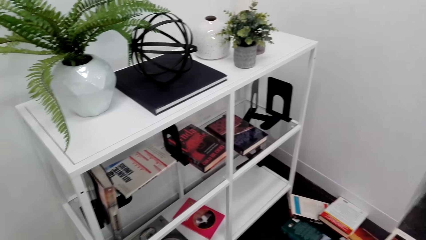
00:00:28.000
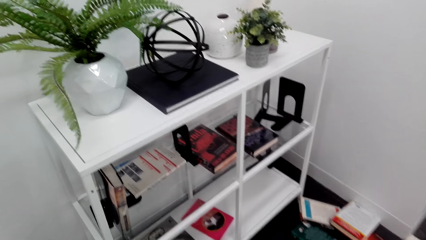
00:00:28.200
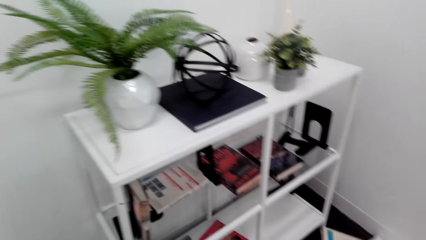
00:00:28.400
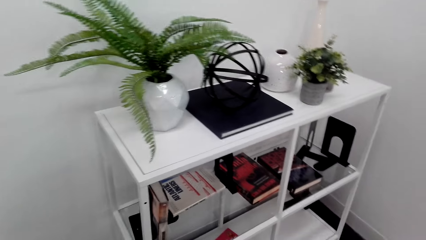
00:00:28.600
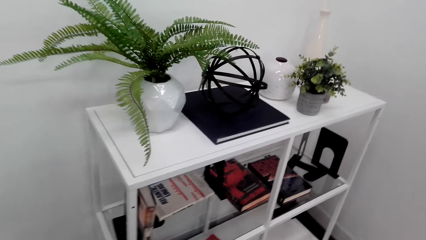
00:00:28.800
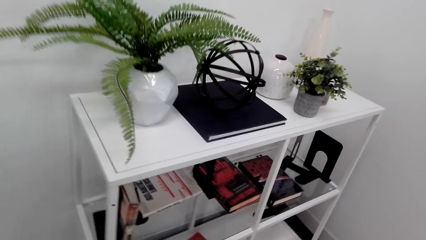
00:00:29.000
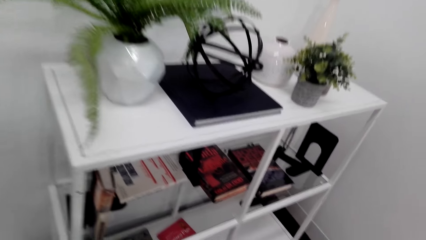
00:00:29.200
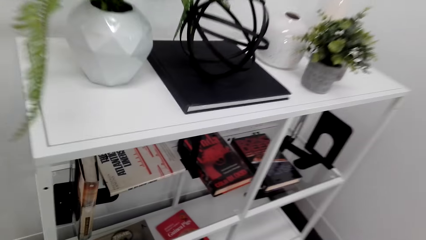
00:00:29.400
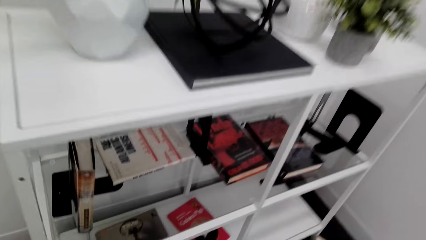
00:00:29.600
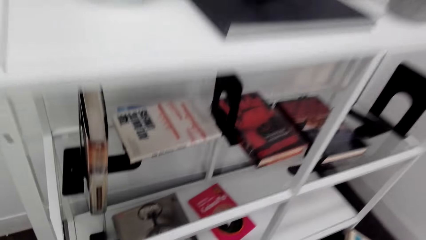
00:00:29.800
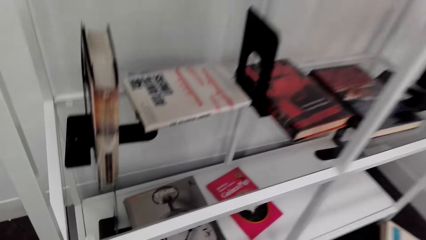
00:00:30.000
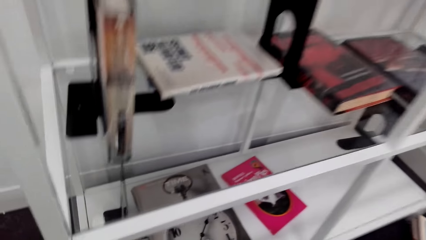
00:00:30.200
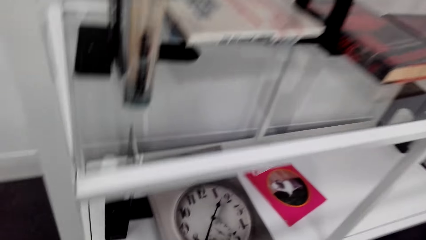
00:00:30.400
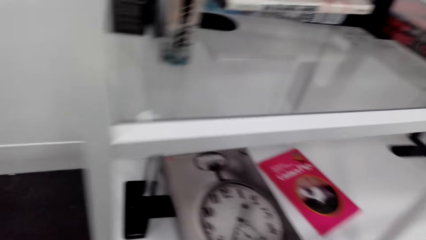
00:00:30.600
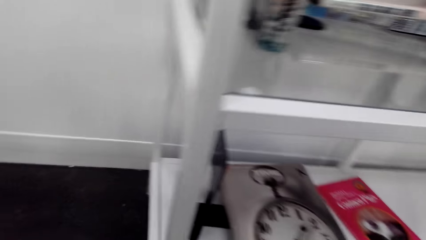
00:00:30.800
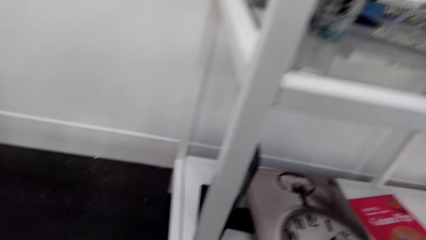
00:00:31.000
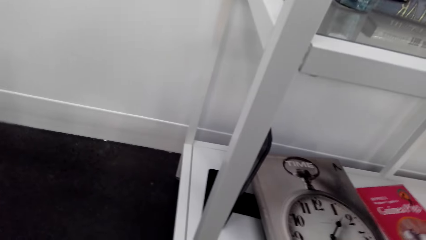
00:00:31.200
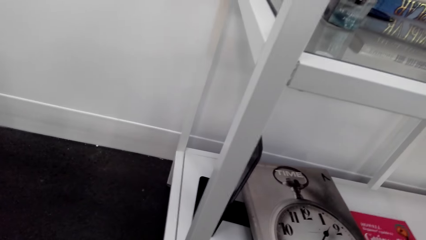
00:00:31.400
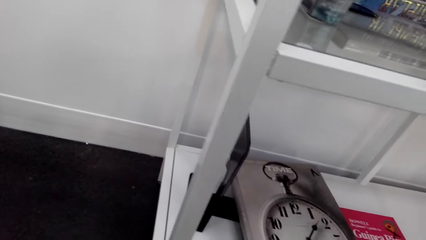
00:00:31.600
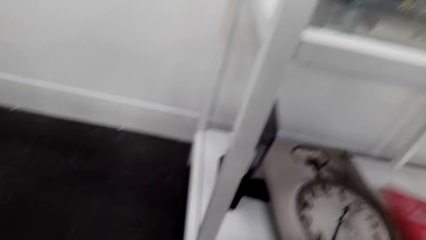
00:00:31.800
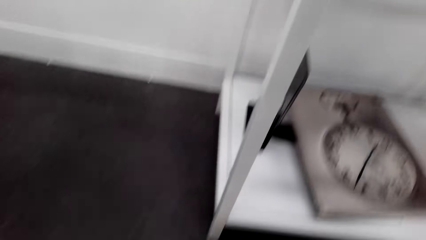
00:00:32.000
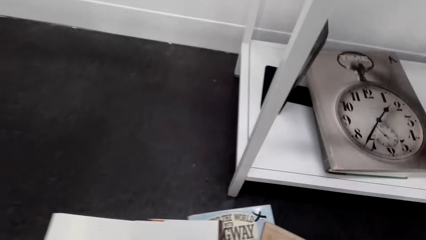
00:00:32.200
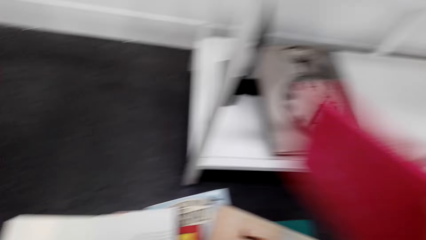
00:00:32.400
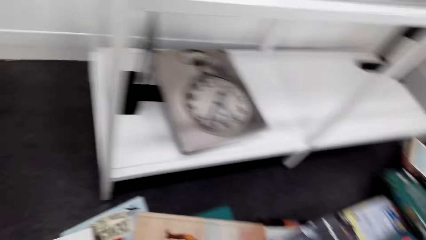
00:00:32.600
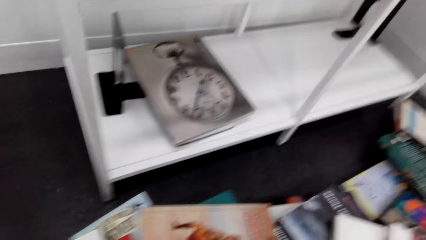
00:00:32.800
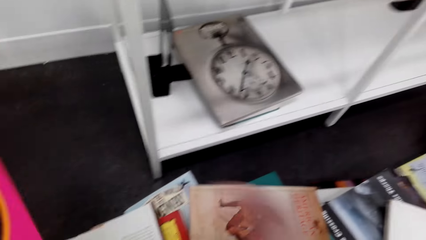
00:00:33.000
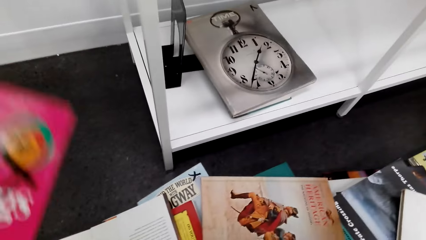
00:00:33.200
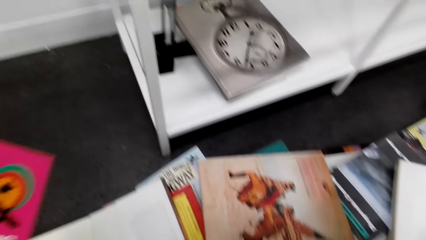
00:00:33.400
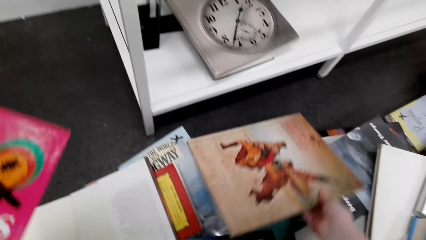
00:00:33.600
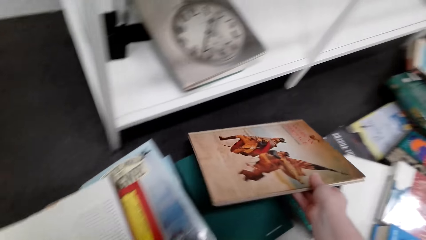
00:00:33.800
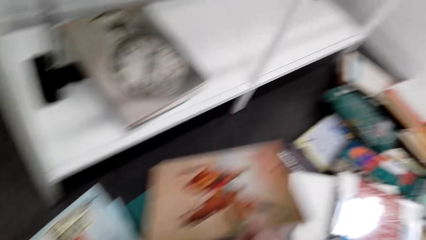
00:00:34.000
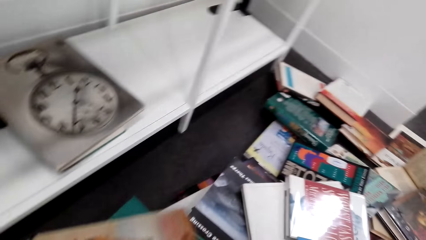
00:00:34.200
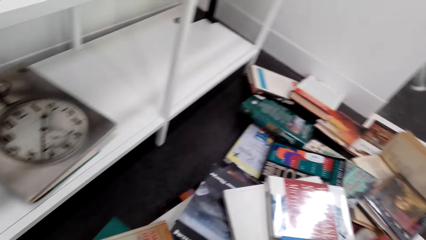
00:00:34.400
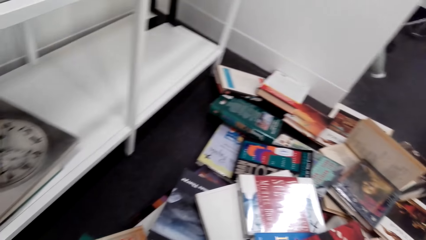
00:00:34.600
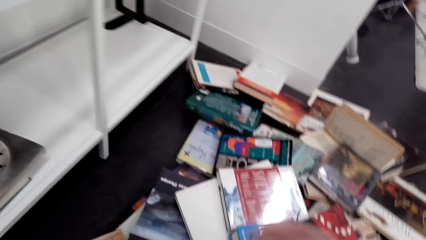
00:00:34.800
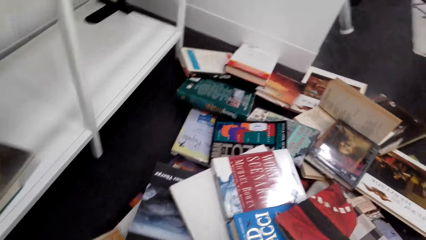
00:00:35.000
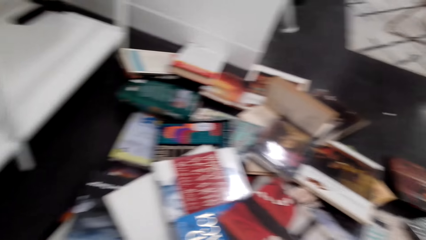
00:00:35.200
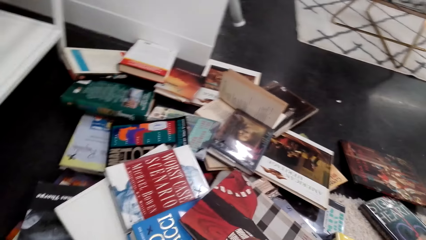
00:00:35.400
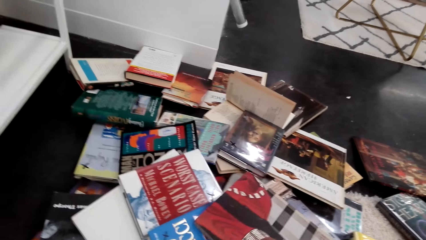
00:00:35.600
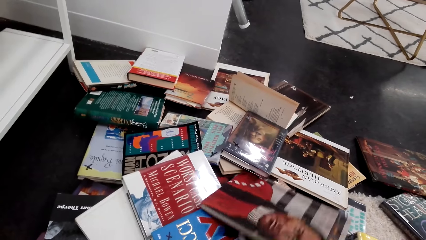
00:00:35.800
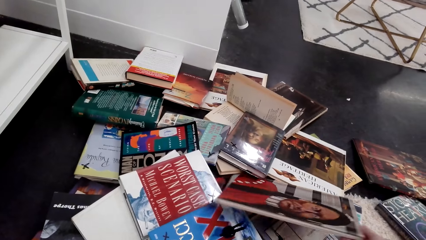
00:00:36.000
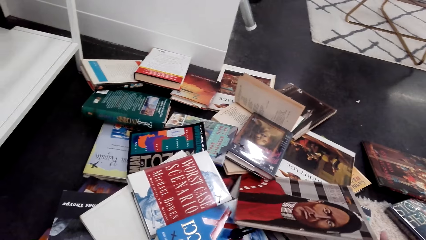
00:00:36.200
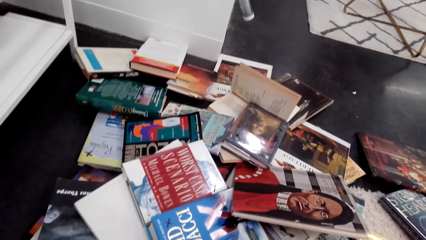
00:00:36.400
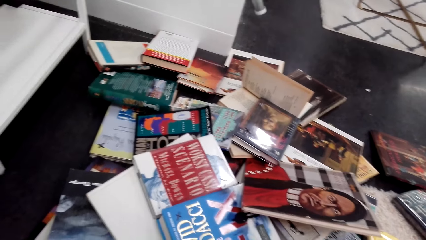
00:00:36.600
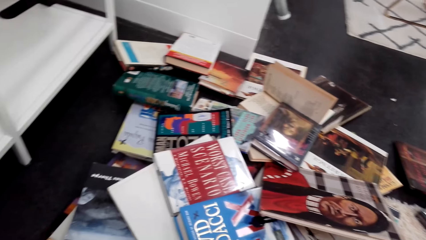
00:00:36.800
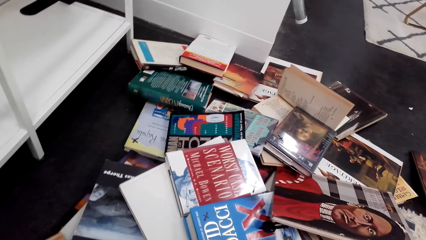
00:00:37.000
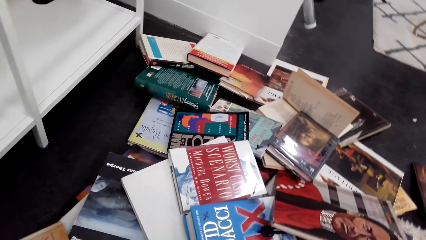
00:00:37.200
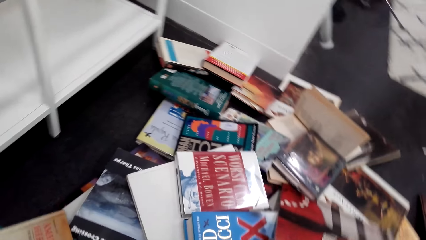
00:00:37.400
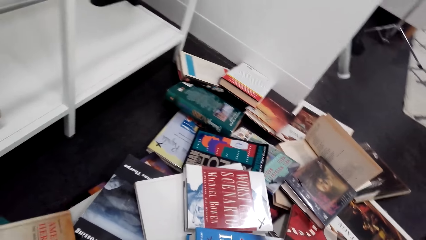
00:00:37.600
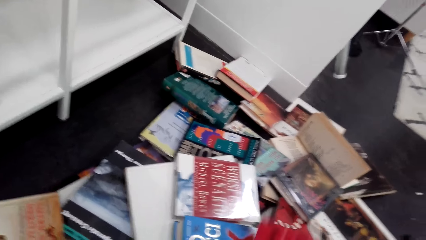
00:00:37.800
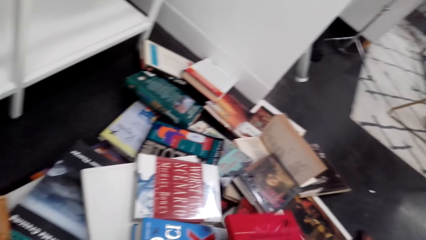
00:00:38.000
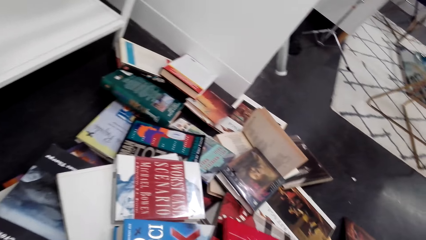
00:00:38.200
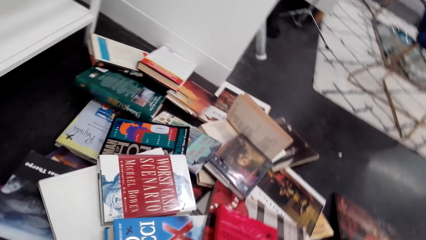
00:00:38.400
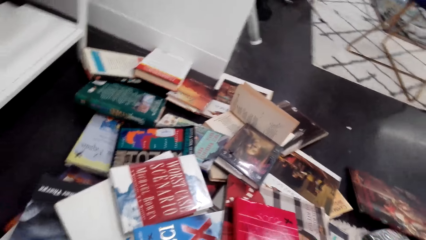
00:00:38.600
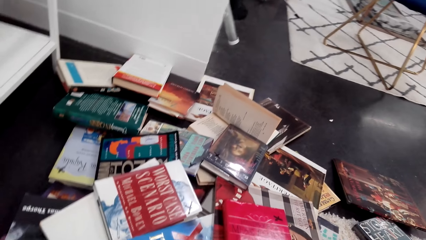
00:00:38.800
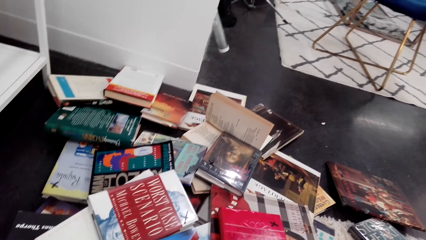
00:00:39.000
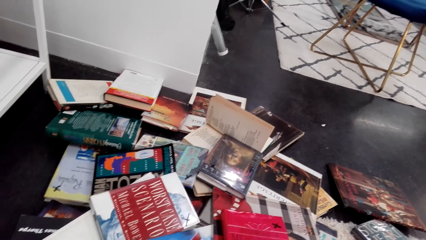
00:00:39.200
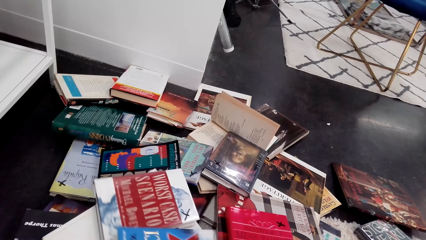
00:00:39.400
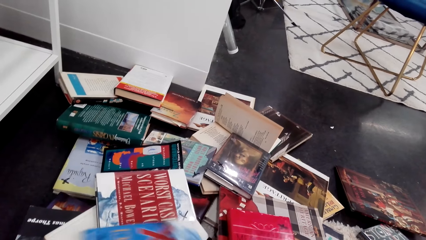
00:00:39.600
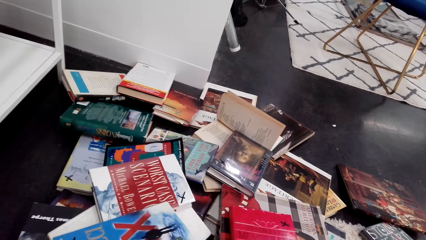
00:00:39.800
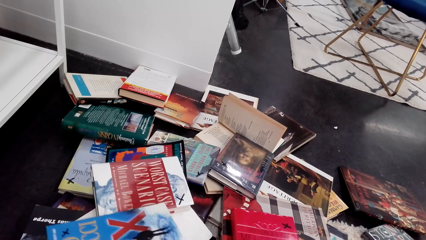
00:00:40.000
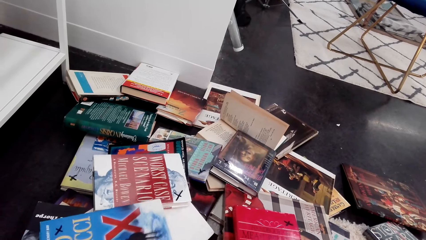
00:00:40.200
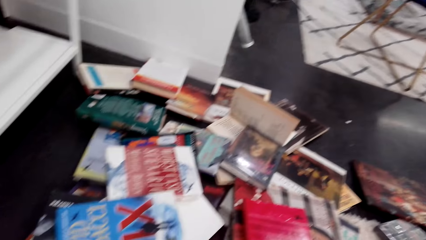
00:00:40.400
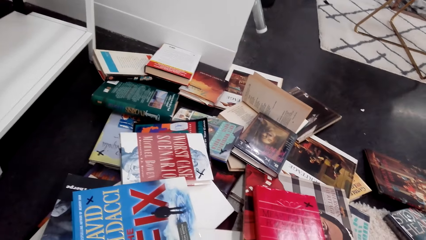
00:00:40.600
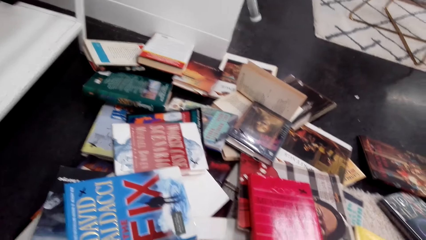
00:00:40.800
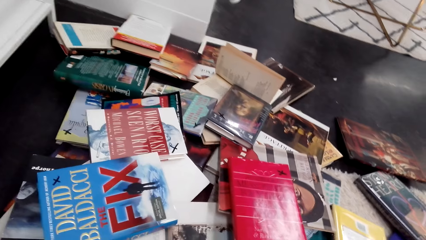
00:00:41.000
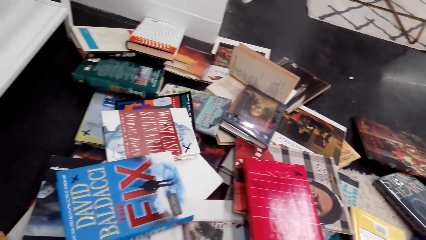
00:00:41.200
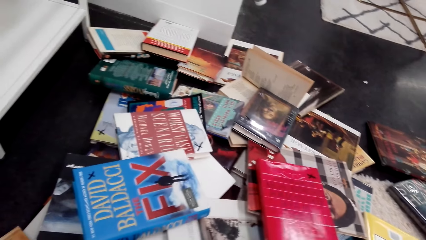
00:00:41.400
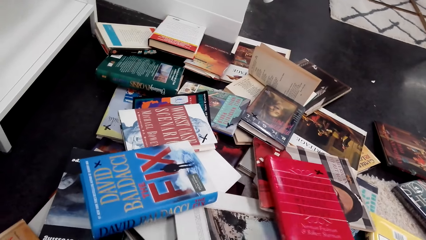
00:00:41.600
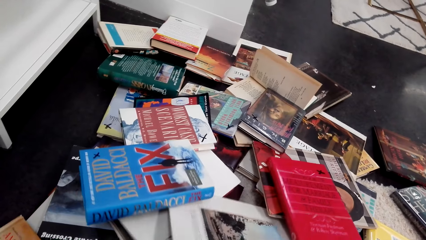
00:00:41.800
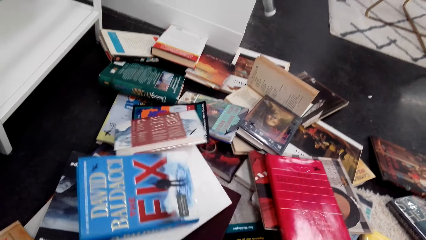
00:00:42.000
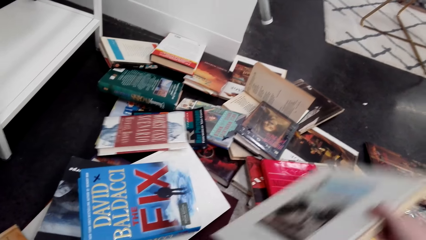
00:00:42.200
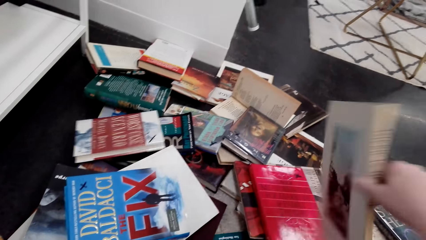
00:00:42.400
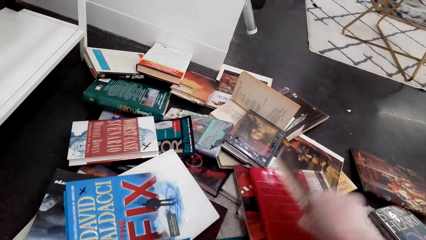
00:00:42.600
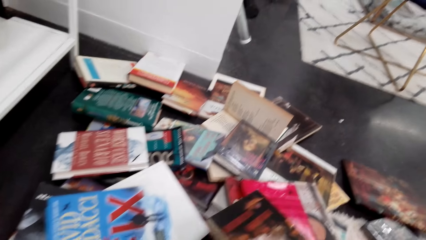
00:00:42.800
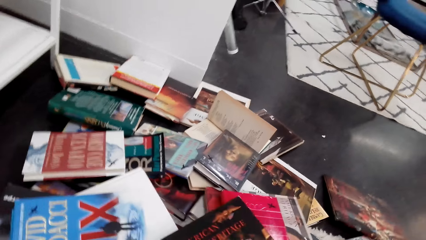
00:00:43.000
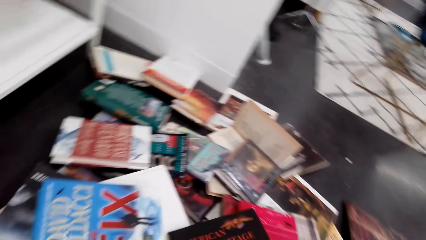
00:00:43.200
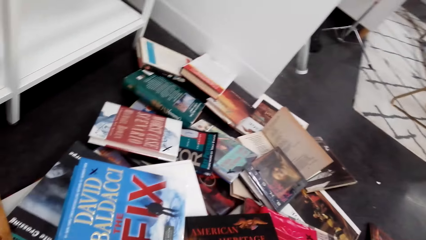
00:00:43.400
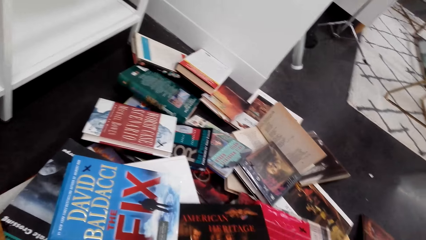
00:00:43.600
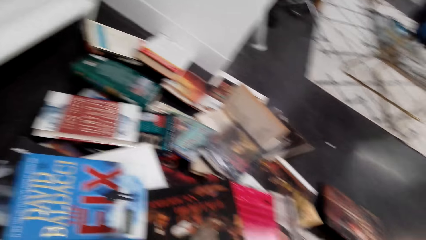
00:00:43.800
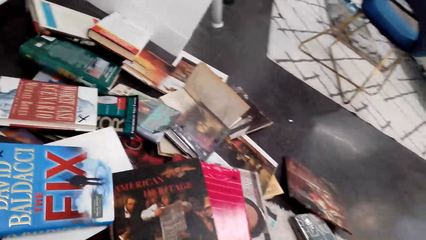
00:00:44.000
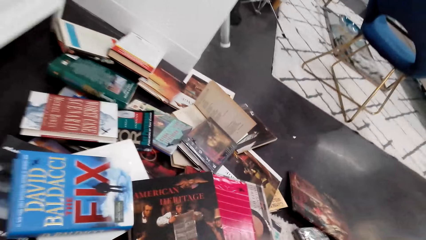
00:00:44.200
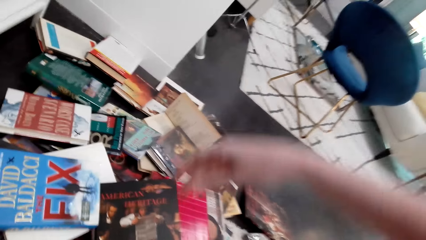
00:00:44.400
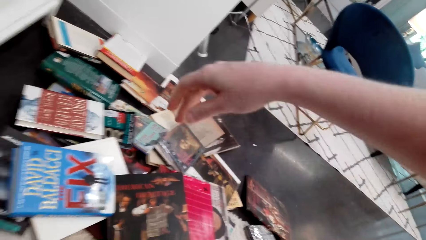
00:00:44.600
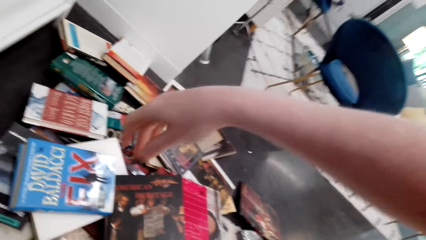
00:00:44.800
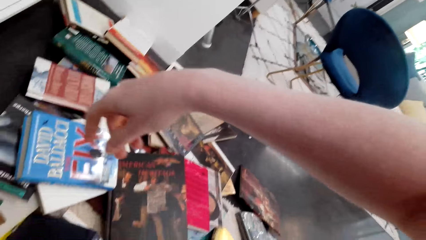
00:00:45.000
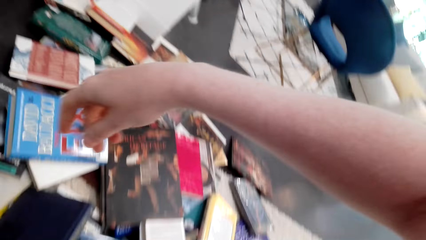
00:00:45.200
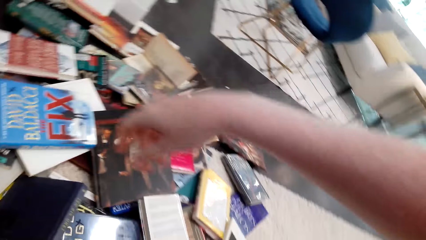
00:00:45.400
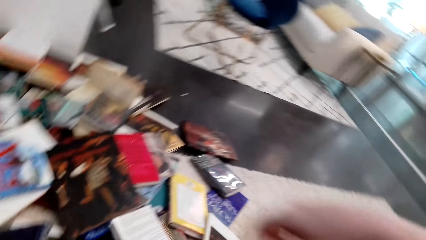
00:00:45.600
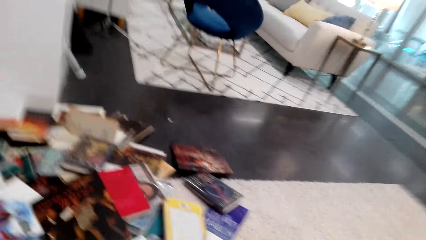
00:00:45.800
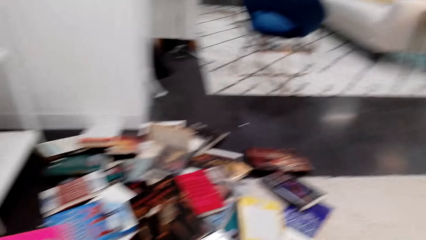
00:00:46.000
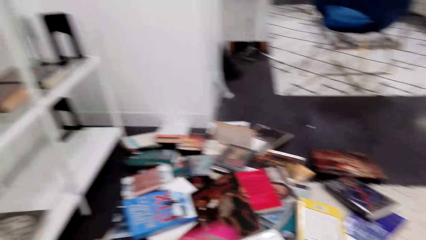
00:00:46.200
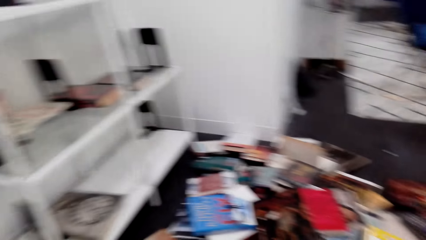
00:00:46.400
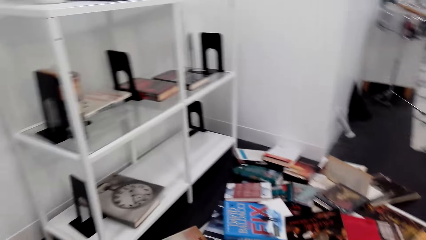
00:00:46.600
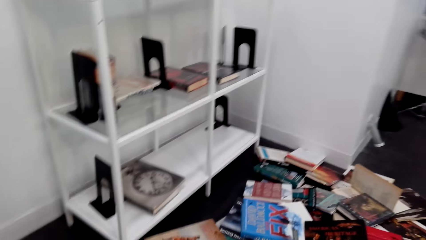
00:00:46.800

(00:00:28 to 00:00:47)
The camera wearer bends down. They take a book from the drawer or shelf. They pick up a book from the floor. They touch the book. They put the book on the floor. They search through the books on the floor. They pick up a book from the floor, put the book on the floor, and sit on the couch.
